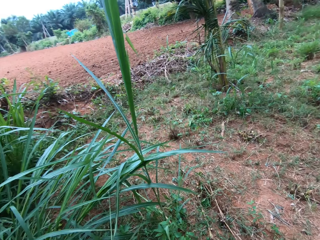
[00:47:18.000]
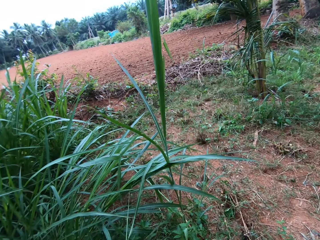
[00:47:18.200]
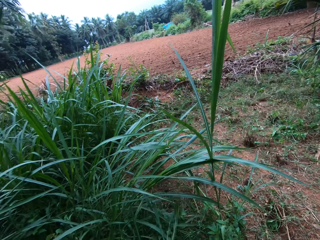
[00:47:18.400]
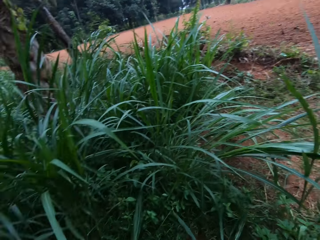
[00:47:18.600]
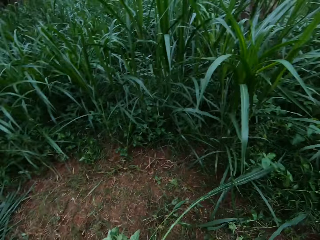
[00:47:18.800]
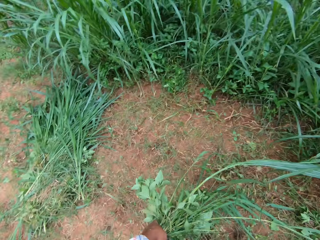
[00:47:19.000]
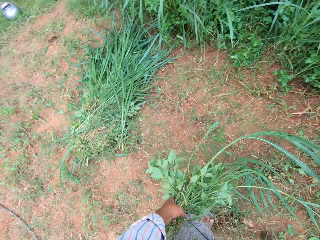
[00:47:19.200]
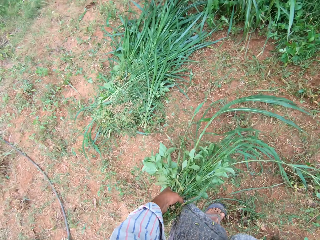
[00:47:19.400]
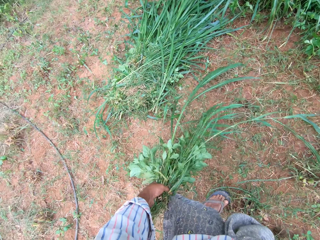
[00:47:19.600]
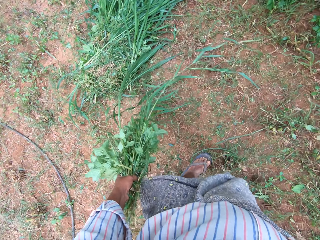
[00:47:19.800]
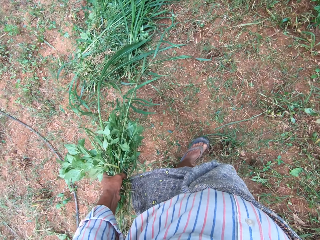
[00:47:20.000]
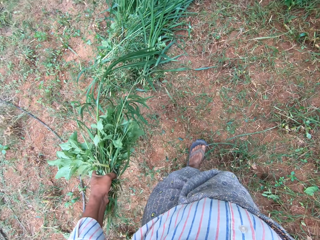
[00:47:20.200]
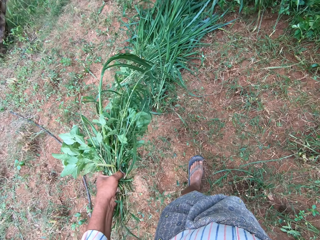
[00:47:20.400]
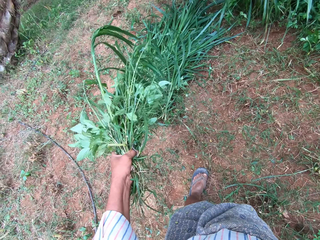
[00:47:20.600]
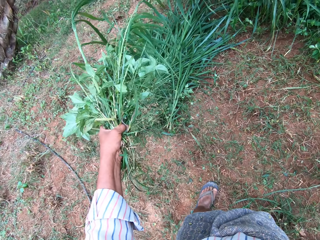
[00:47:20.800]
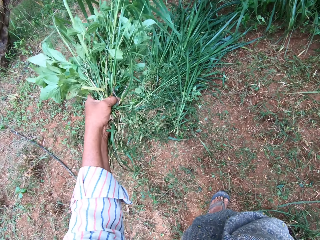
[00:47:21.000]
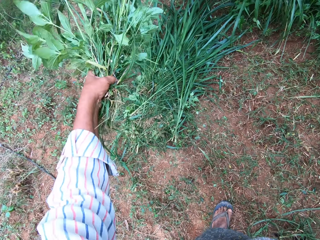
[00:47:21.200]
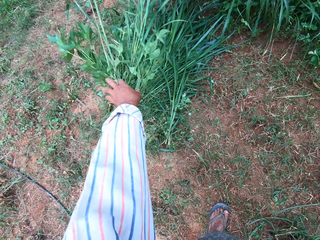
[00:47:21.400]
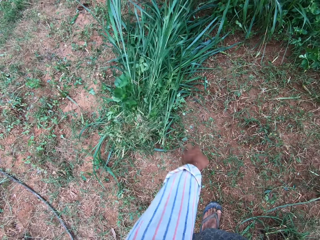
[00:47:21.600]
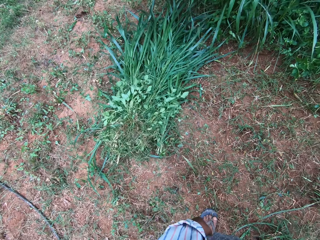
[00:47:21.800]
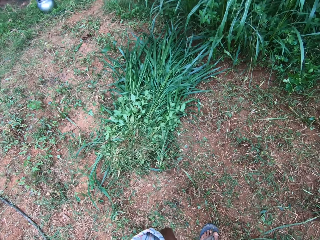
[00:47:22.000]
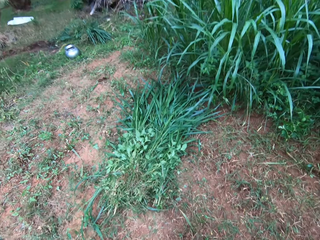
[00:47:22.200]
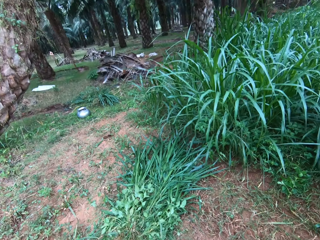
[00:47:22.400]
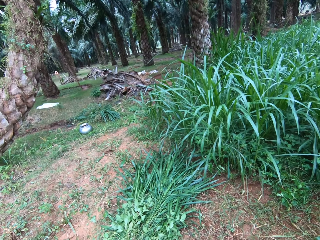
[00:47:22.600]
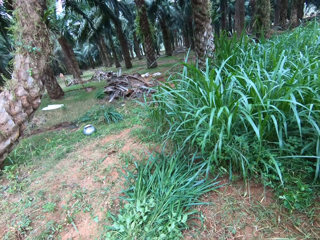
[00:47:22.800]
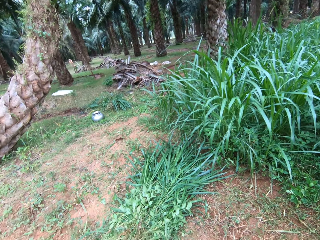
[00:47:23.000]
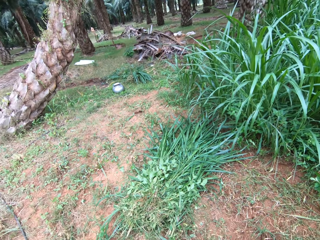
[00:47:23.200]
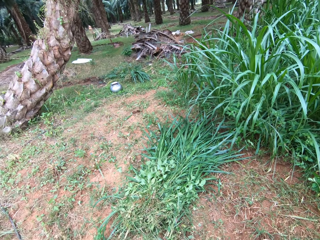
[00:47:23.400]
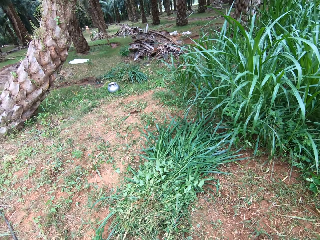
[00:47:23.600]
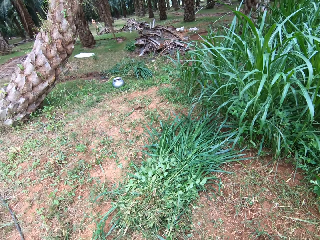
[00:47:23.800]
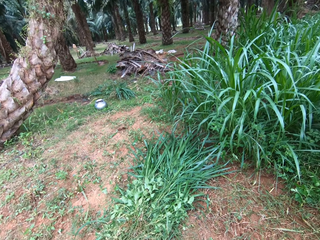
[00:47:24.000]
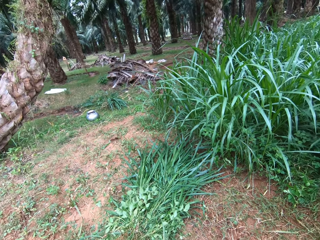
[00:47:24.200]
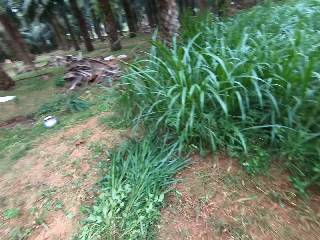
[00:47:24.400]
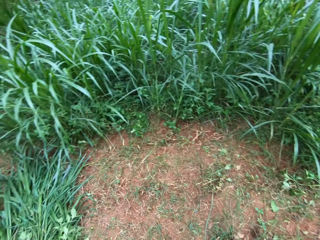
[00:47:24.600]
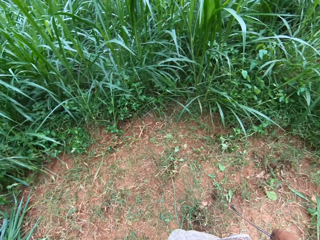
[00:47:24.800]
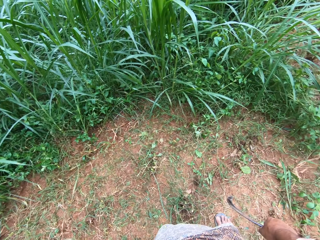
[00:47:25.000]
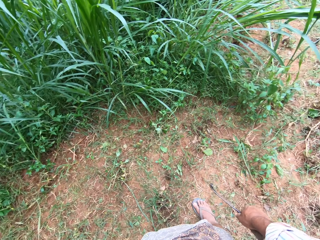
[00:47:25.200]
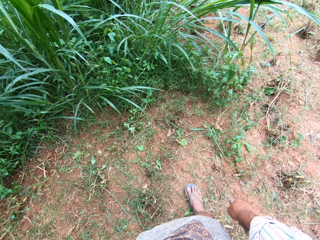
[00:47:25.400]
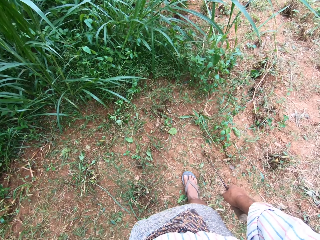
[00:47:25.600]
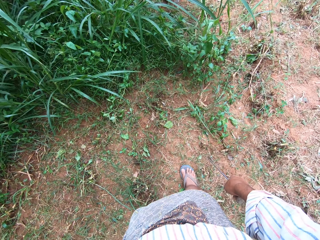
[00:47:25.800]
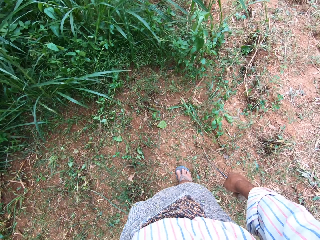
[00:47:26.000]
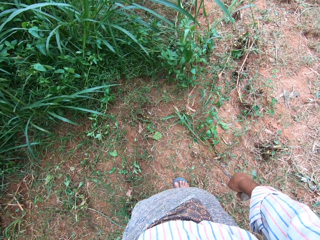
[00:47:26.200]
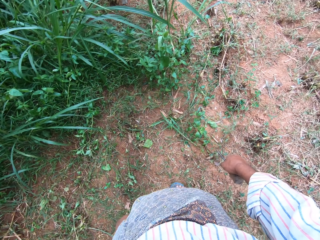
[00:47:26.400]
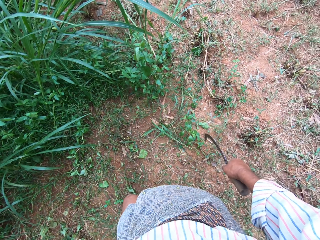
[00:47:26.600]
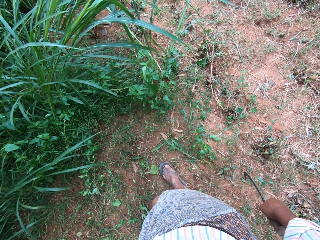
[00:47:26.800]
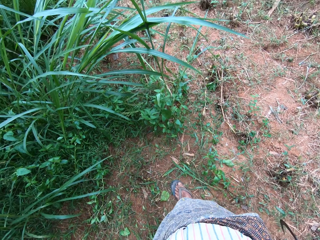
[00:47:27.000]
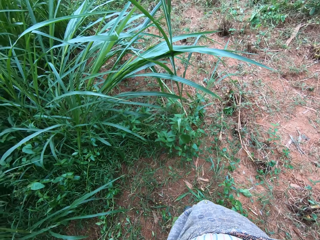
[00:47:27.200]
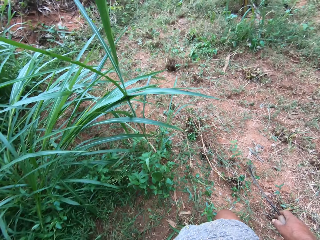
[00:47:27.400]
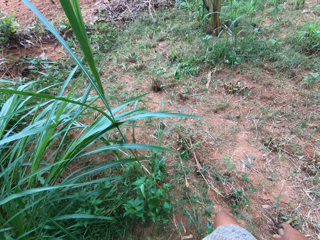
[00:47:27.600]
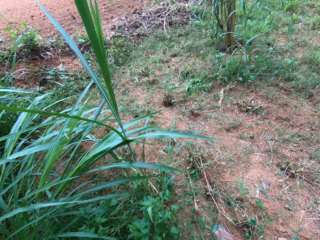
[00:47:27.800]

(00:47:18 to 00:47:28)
The camera wearer looks around. He drops the grasses on the floor with his left hand. He looks around.

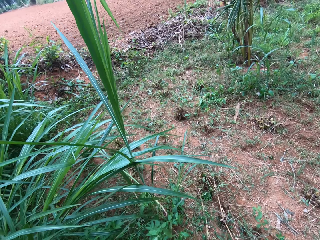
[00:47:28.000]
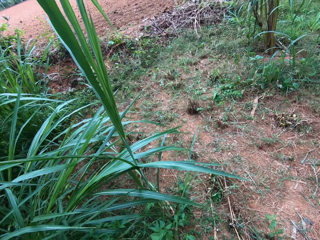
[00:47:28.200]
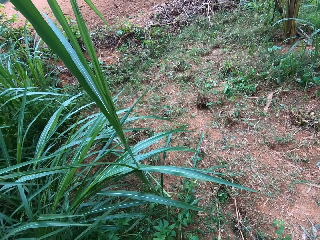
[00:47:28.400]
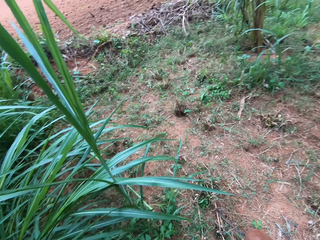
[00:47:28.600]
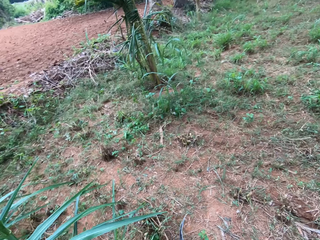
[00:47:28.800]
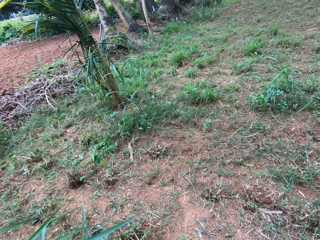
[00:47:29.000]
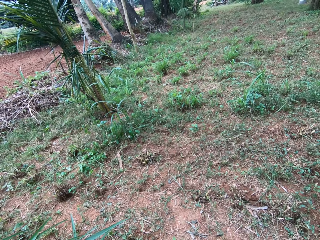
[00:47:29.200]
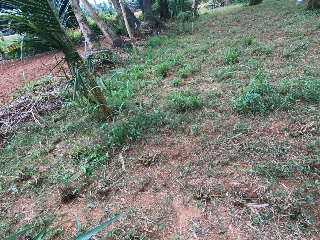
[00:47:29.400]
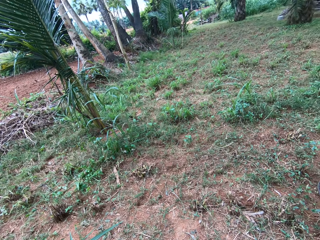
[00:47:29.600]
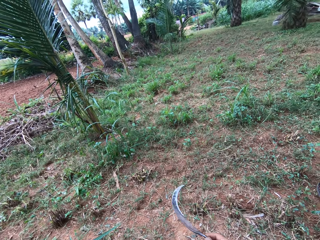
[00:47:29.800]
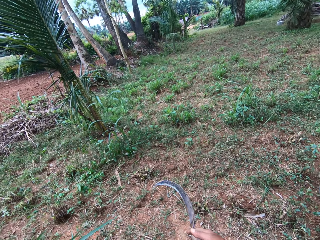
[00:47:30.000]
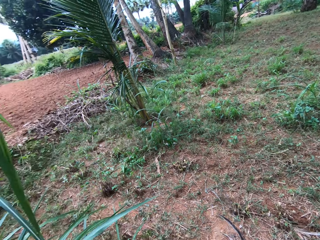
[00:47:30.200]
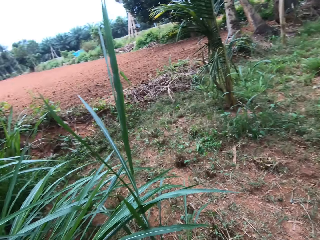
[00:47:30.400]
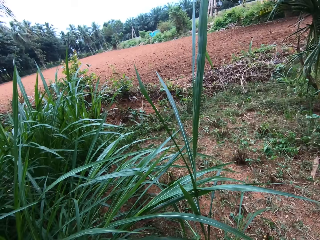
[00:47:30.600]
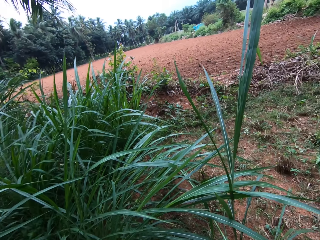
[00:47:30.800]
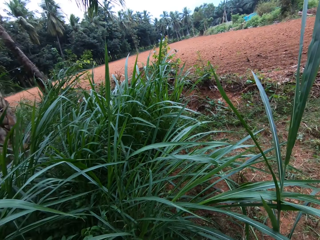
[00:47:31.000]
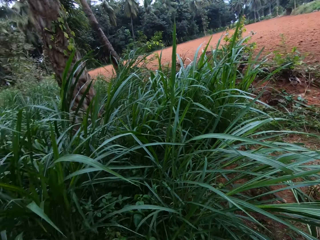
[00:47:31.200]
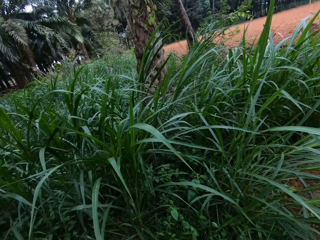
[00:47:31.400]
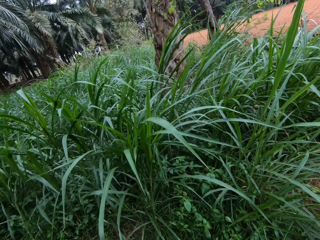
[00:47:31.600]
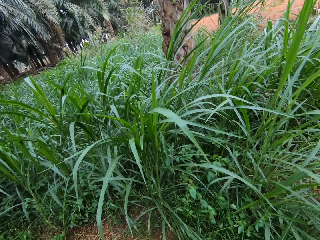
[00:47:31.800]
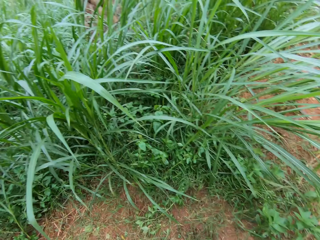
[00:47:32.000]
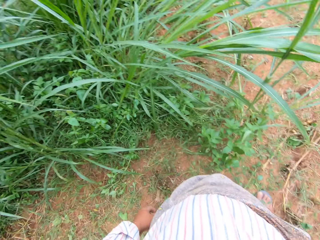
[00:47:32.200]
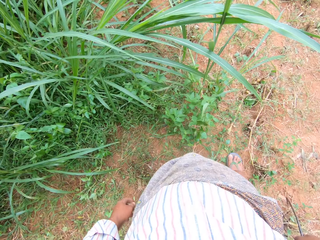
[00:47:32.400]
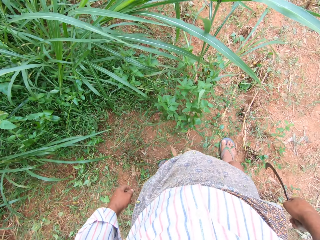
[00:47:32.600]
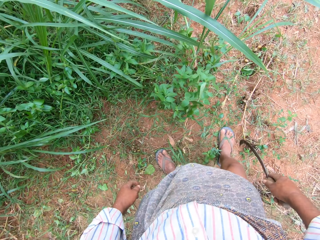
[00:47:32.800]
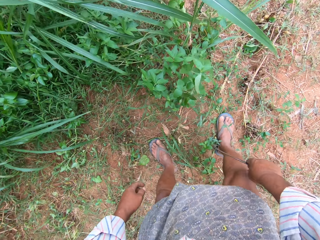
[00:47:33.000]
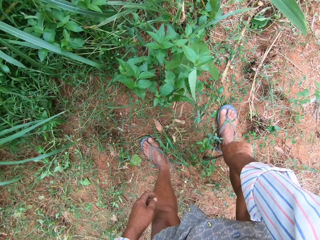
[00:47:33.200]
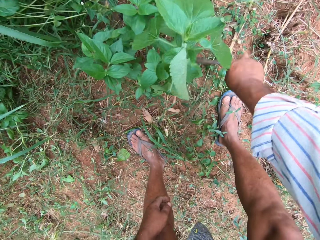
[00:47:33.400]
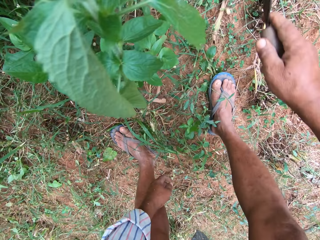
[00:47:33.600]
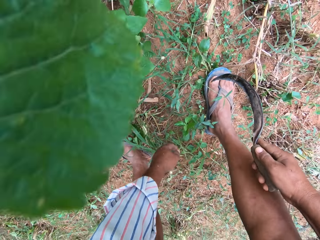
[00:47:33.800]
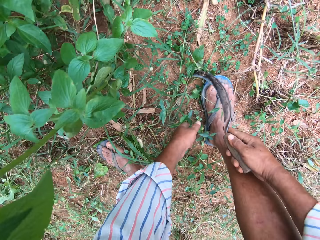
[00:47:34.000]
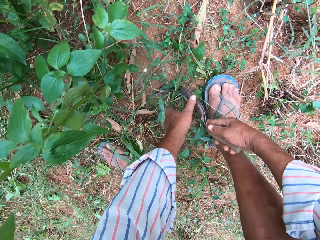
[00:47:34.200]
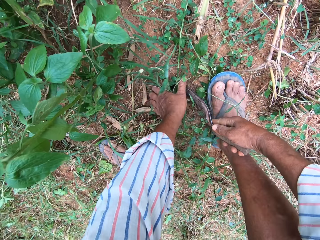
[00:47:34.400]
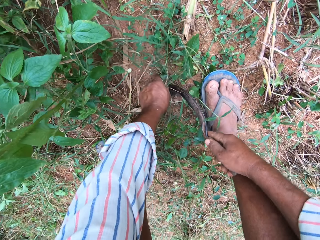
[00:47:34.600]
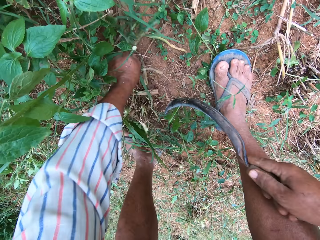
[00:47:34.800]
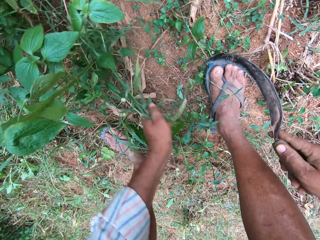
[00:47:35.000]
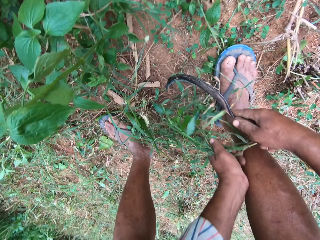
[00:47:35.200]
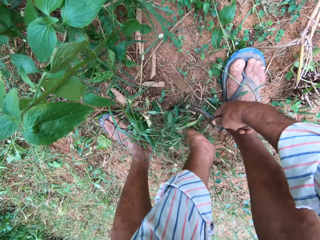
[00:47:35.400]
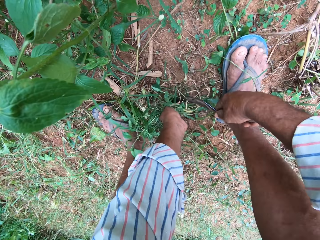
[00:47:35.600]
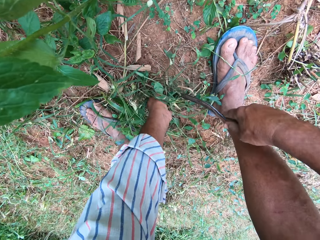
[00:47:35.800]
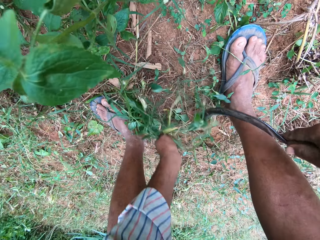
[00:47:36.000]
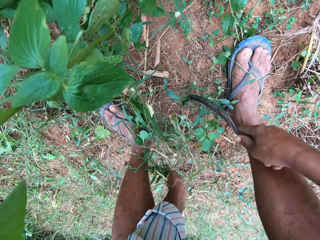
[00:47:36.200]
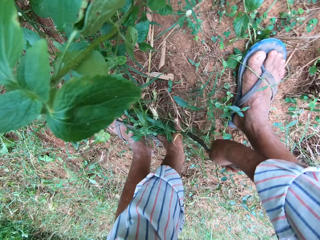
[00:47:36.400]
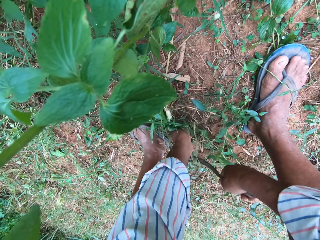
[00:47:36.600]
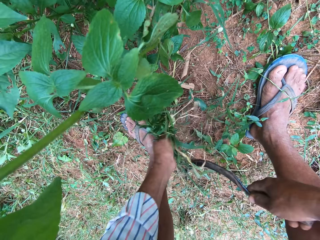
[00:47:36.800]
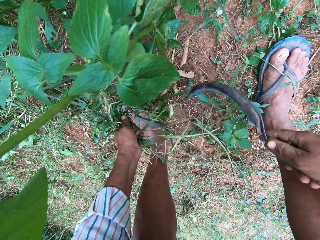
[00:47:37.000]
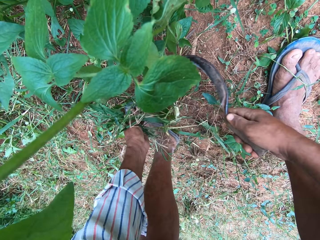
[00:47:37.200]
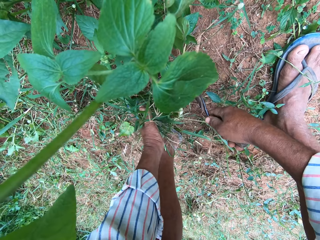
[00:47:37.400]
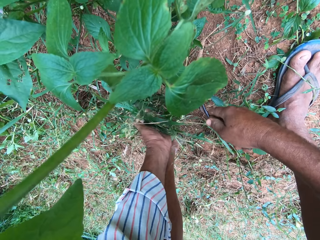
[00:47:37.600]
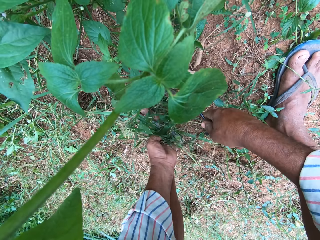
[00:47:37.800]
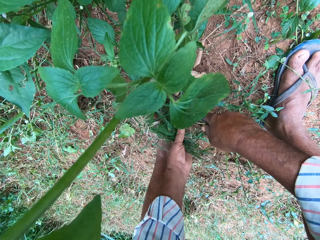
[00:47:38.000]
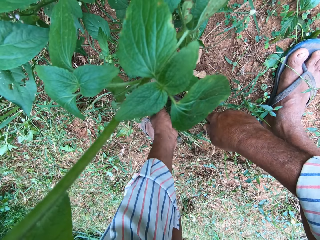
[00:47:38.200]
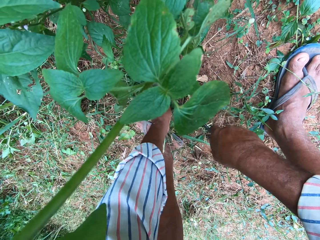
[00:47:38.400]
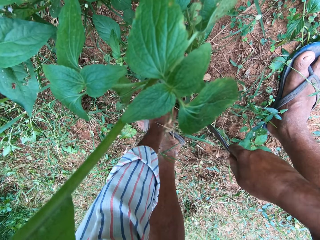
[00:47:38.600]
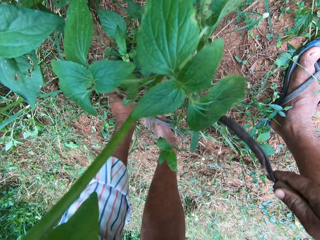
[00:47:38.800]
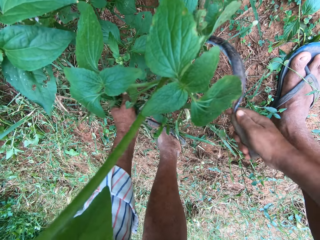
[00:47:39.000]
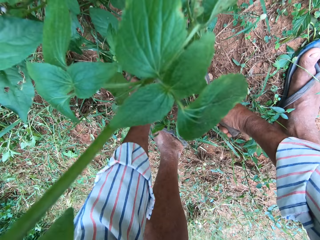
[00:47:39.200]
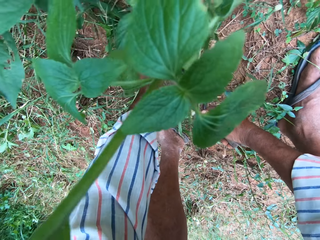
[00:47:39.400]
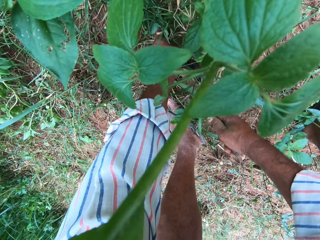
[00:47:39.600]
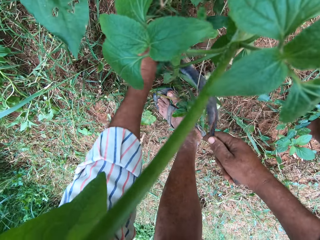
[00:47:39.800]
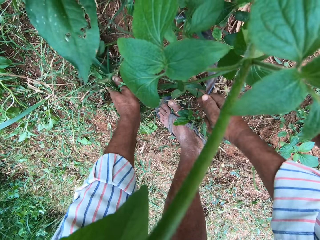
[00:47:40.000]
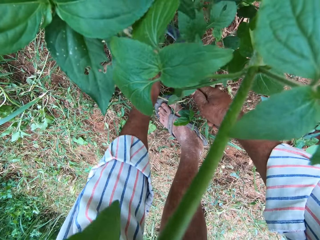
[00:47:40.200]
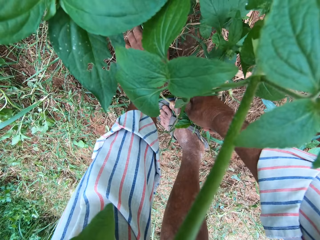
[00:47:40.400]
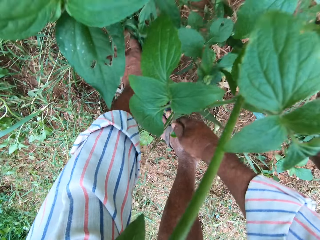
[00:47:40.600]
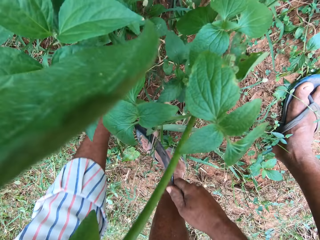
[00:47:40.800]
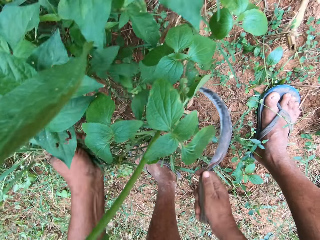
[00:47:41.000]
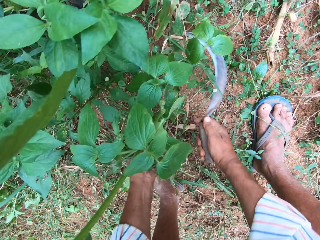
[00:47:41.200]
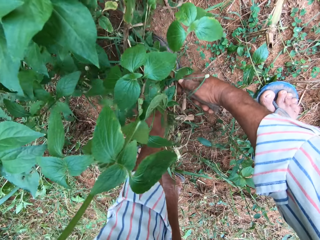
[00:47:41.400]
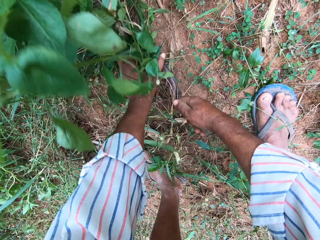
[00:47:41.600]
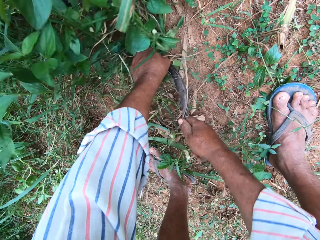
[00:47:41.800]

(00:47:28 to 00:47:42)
The camera wearer flips a sickle. He looks around. He bends. He moves grasses with the sickle in his right hand. He holds the grasses with his left hand. He cuts the grasses with the sickle in his right hand. He holds the grass with a hand. He cuts the grass with the sickle. He holds the grass with a hand. He cuts the grass with the sickle. He holds the grass with a hand. He cuts the grass with the sickle.
